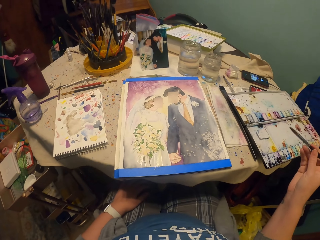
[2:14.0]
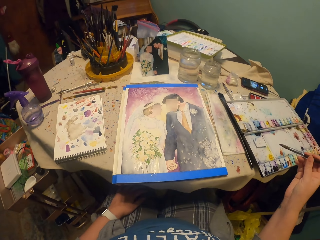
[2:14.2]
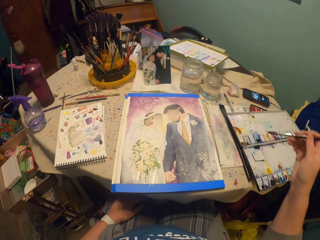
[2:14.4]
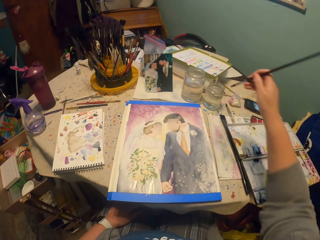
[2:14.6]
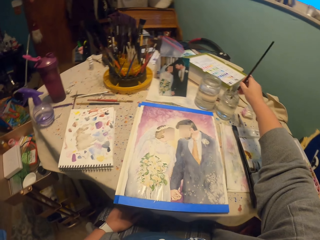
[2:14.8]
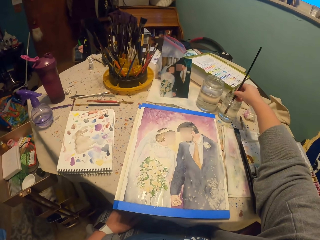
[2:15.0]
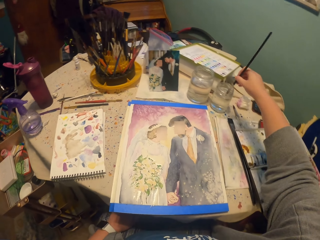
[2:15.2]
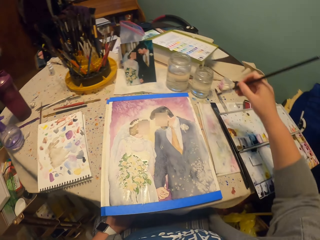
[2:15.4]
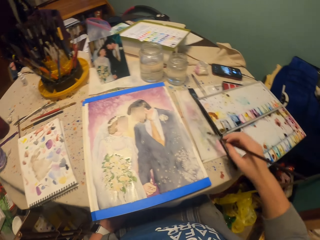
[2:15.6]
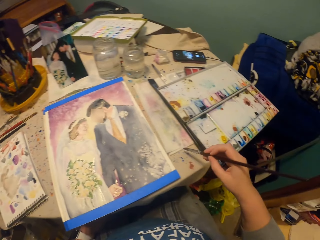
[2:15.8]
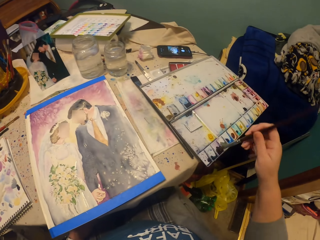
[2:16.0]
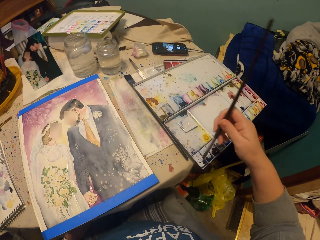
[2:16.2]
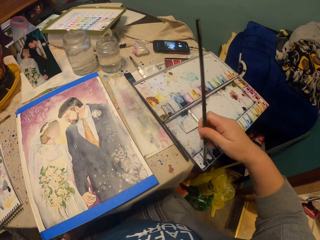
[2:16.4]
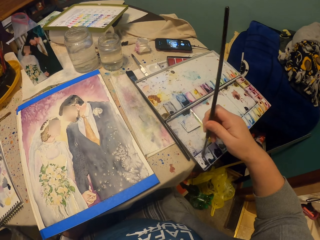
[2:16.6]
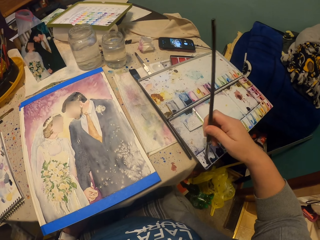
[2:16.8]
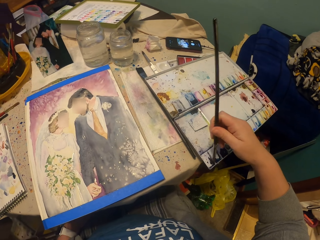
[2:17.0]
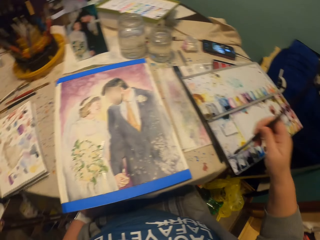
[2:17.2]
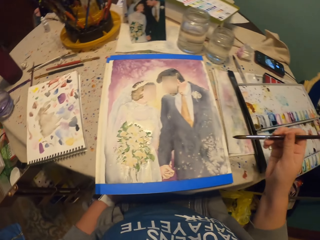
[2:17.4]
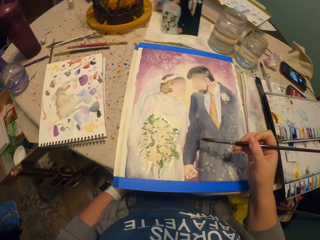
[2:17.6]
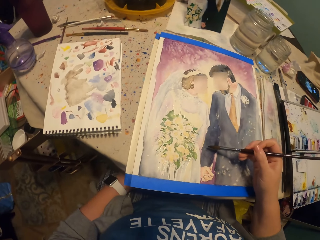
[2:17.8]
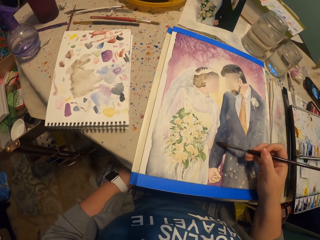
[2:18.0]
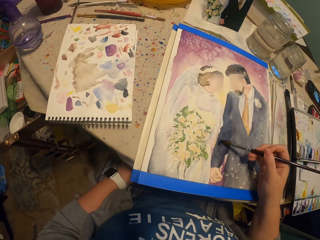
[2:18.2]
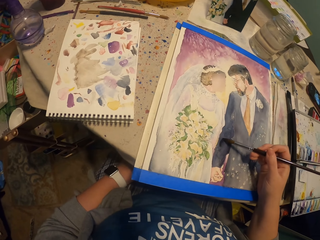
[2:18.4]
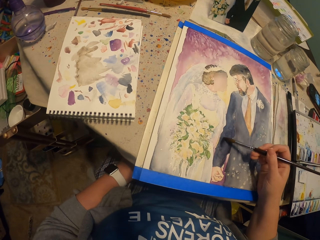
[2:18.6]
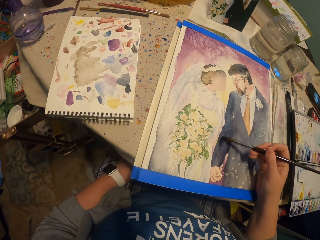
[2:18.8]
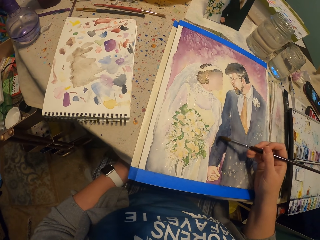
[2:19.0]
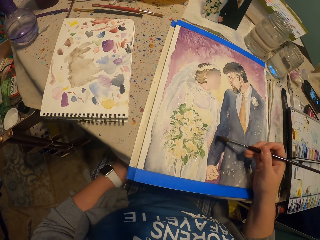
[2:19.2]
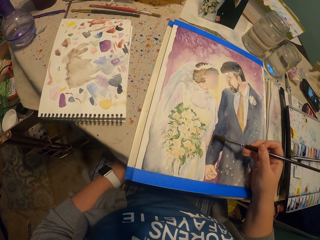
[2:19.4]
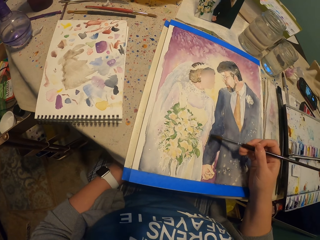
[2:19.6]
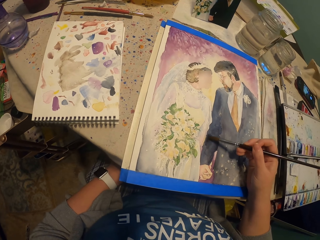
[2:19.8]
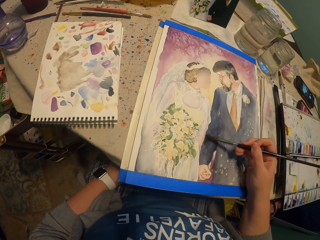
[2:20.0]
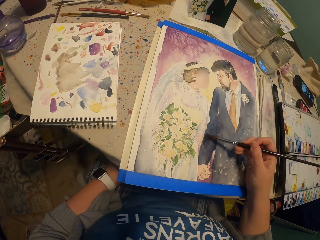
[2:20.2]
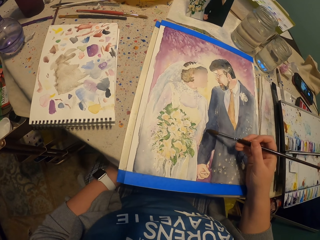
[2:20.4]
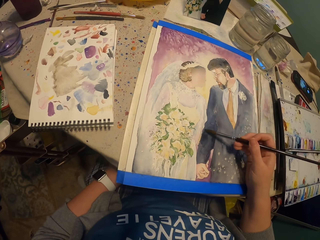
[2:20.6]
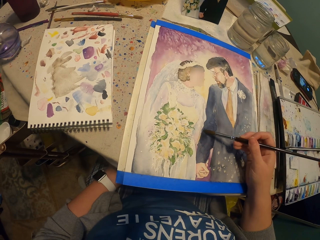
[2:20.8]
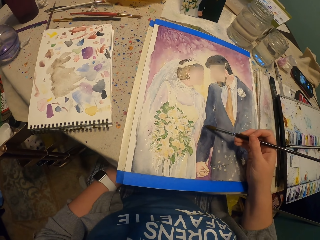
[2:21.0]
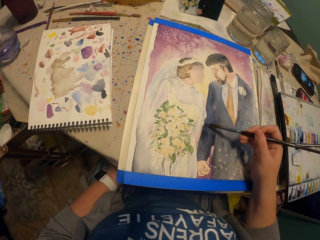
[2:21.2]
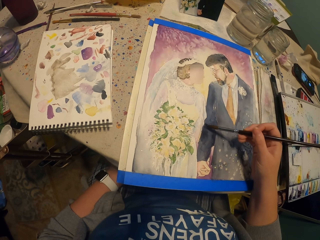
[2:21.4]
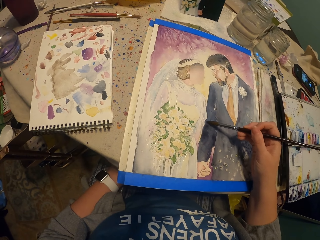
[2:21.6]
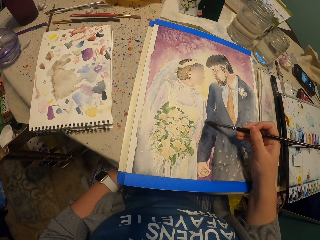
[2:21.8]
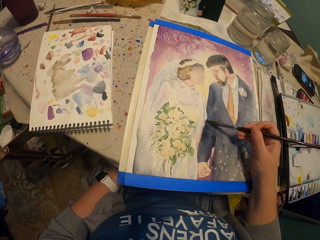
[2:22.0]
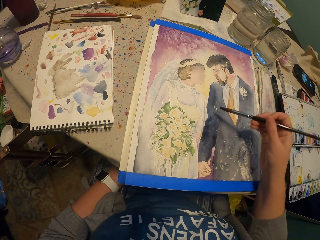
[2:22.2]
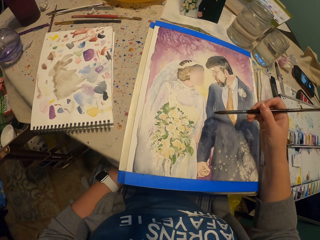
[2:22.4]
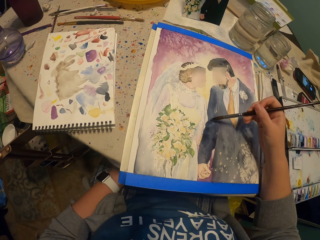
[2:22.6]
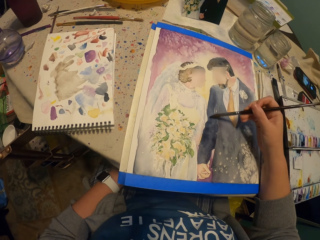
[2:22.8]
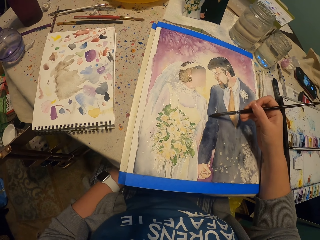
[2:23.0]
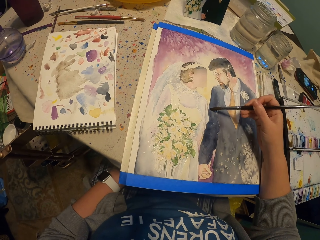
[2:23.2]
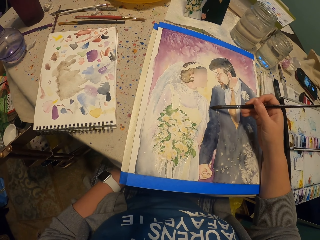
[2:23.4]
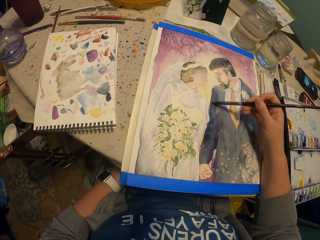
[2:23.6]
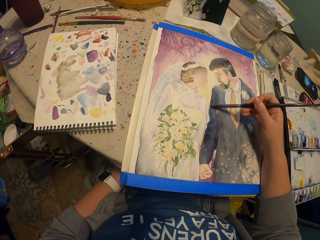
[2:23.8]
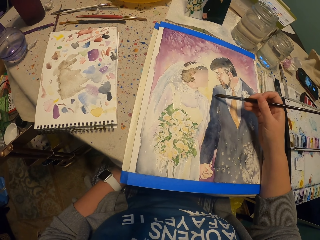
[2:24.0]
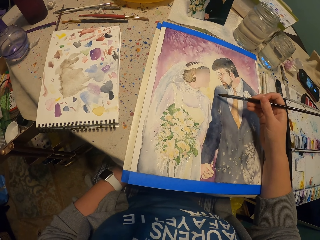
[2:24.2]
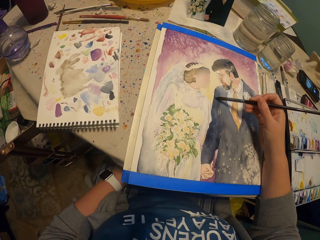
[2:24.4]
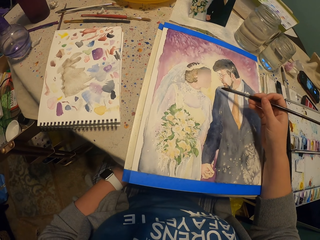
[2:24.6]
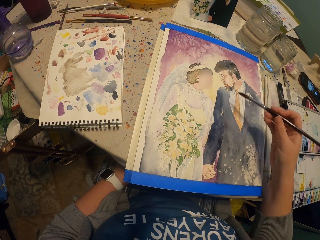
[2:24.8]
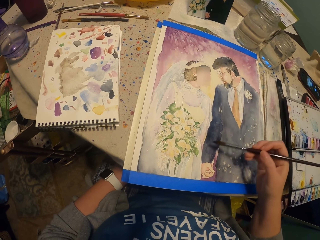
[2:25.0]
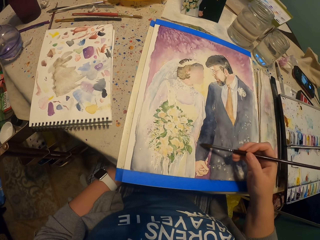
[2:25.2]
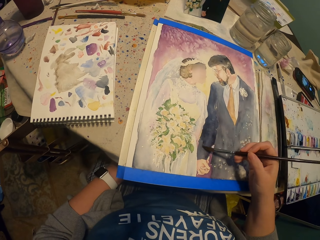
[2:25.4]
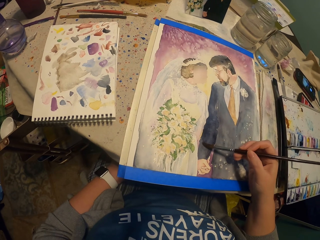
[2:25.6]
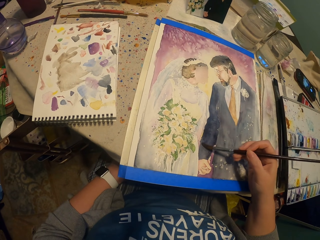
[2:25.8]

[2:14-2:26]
The camera wearer picks up a bit of water with a brush from the glass. They pick the paint with the brush. They apply the paint on the picture.

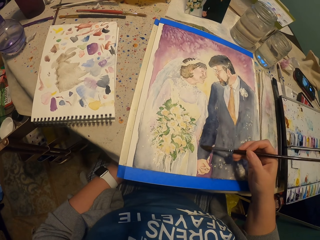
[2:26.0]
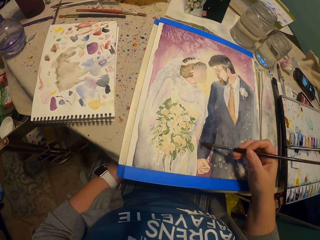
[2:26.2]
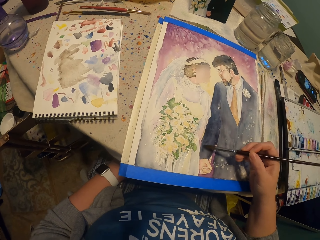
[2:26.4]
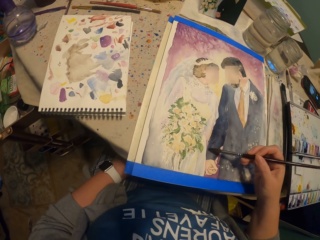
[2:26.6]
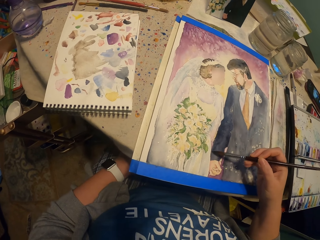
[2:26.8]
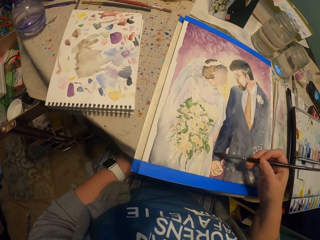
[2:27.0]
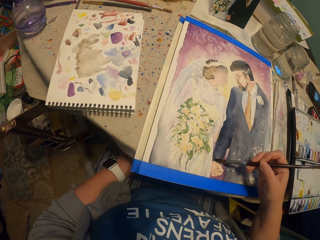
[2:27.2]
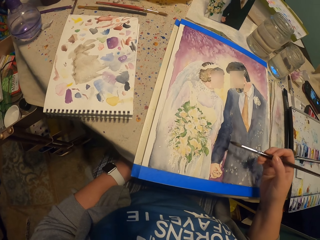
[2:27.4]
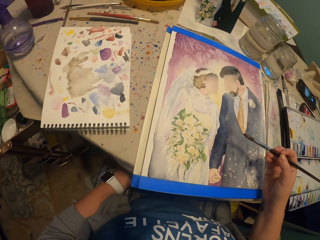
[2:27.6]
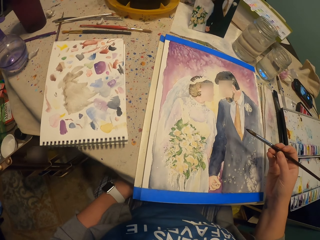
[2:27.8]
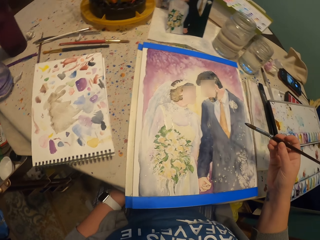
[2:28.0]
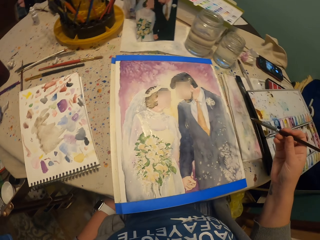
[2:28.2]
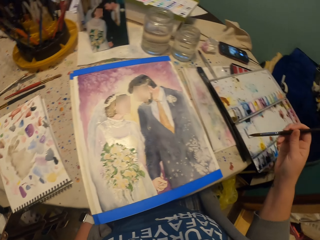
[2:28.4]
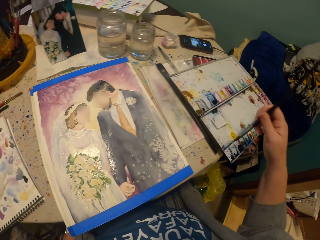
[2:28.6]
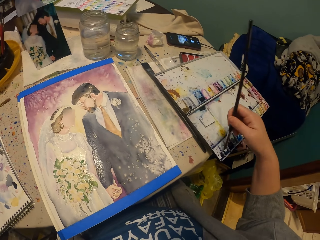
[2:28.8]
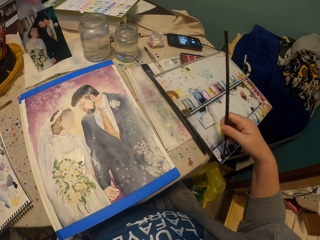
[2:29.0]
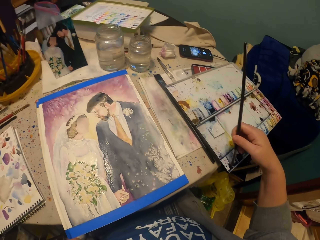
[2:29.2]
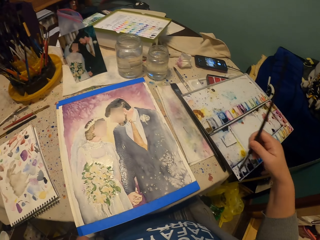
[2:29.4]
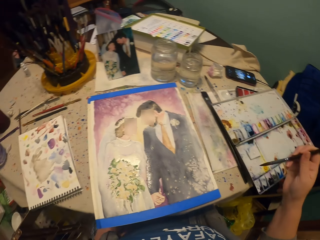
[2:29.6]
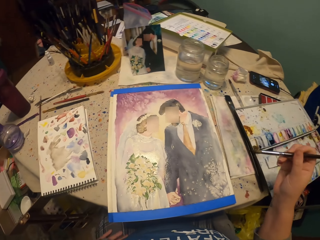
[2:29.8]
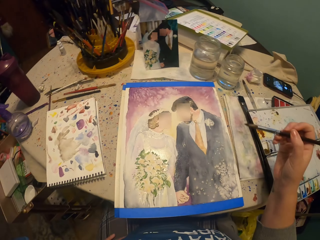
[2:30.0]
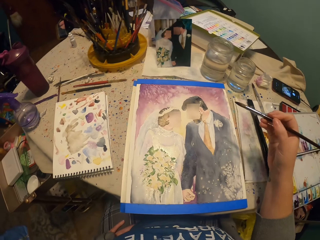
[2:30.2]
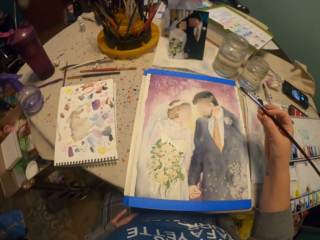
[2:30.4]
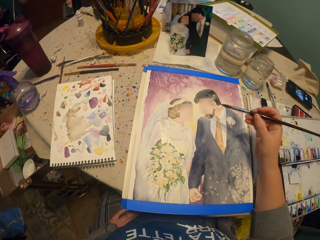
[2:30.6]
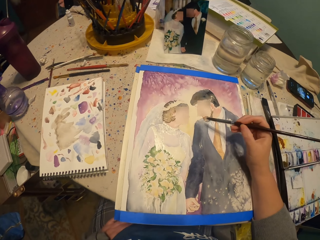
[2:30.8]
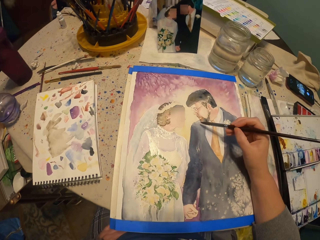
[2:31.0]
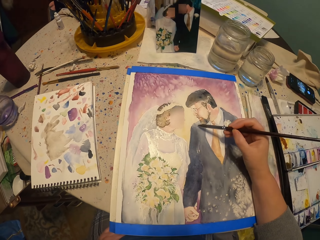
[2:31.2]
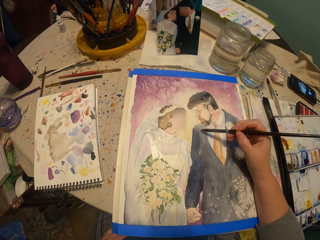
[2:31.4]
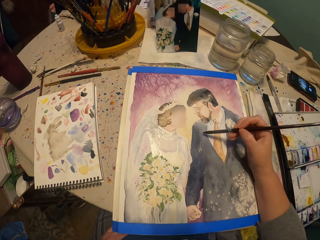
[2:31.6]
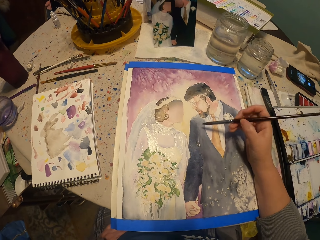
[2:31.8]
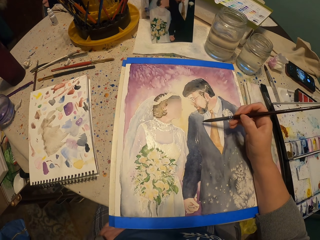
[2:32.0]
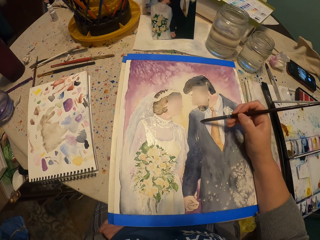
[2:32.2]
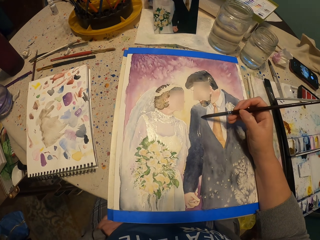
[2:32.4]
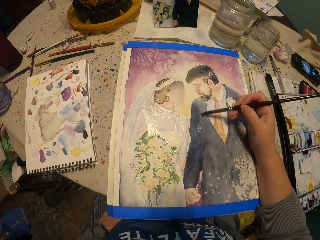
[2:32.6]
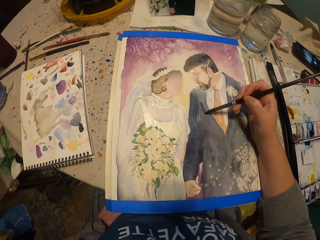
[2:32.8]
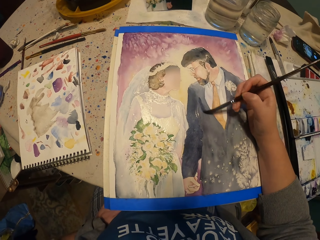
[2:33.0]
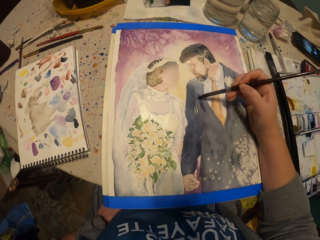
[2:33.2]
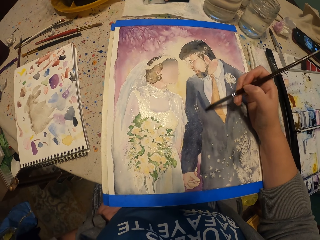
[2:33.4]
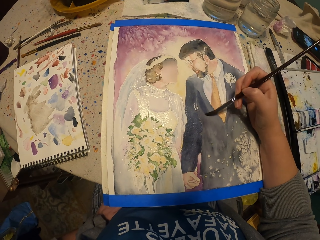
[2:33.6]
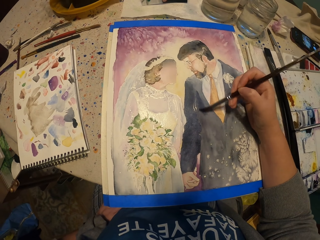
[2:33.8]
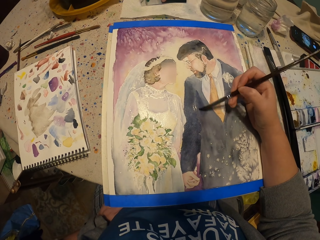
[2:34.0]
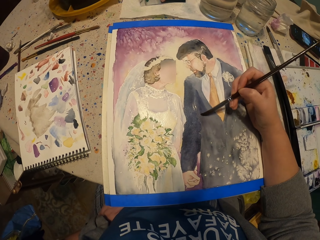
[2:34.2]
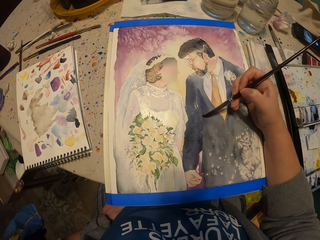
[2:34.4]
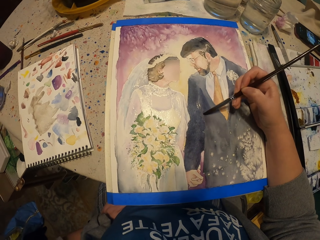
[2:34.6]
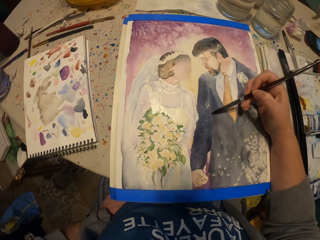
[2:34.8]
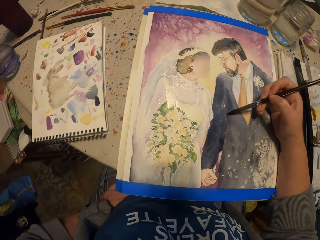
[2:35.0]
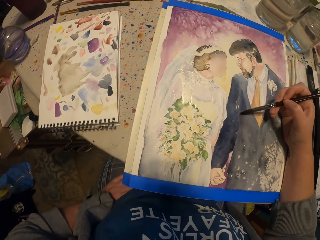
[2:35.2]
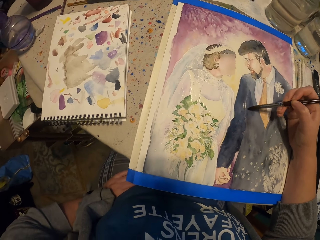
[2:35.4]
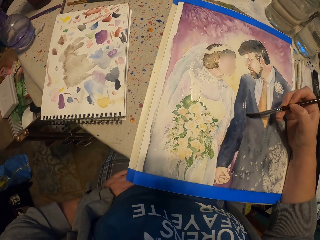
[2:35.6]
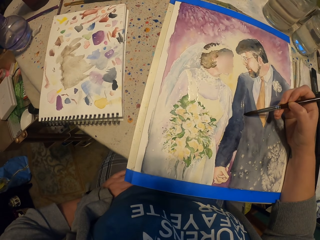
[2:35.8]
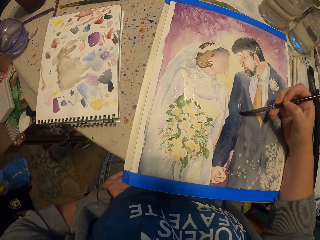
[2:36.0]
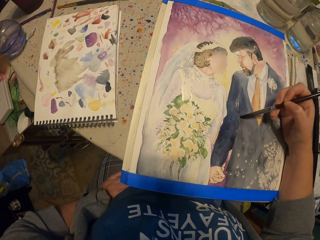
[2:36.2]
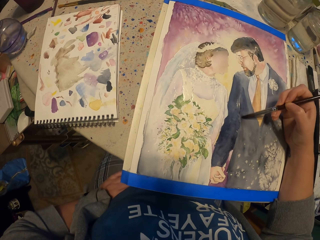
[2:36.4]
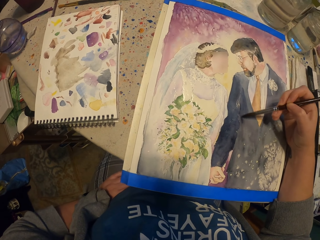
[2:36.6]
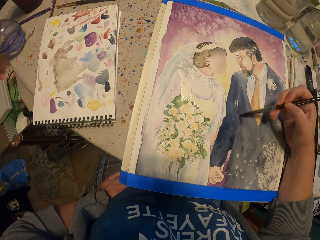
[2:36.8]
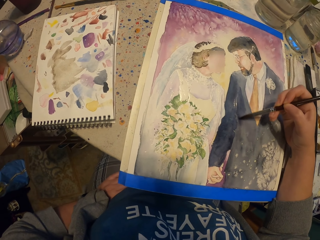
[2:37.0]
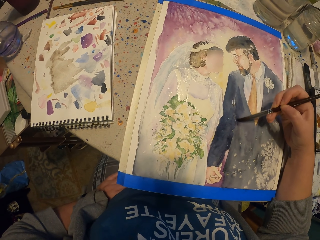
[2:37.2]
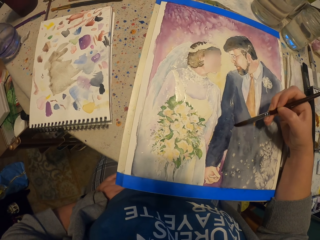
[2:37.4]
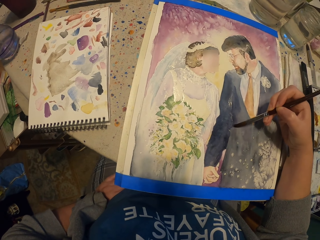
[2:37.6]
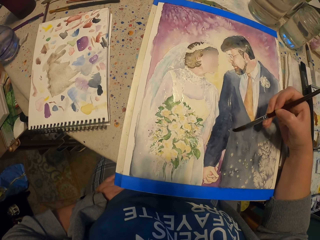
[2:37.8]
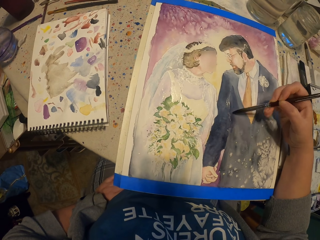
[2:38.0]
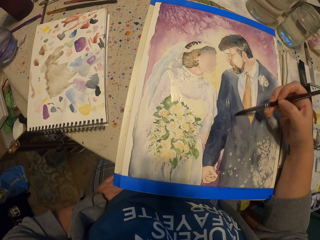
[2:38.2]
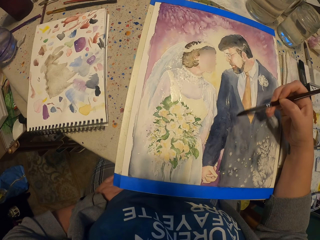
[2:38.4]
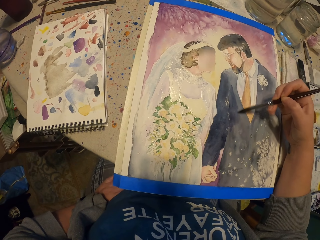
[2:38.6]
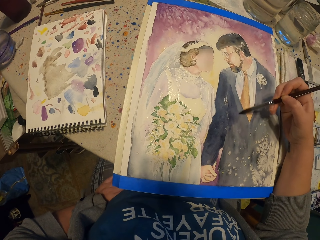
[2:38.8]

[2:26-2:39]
The camera wearer picks the paint with a brush. They apply the paint on the picture.
